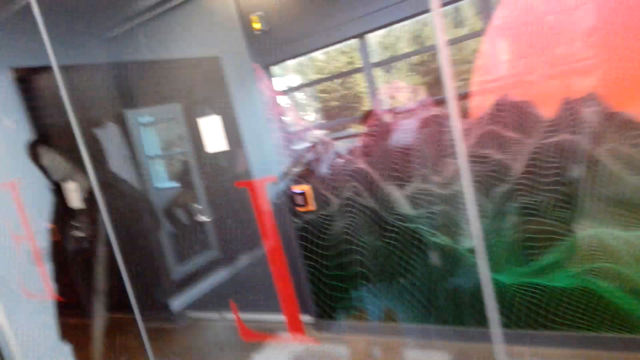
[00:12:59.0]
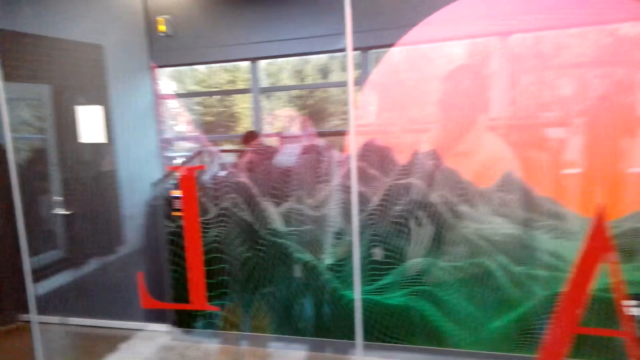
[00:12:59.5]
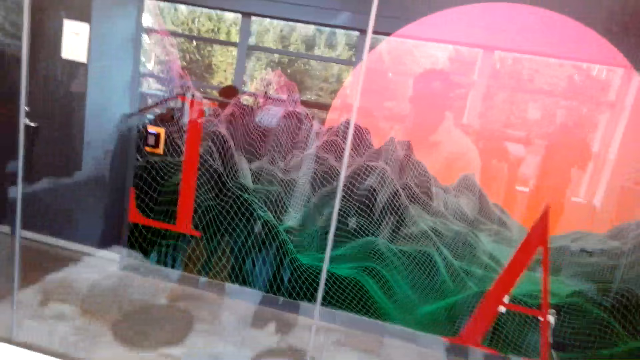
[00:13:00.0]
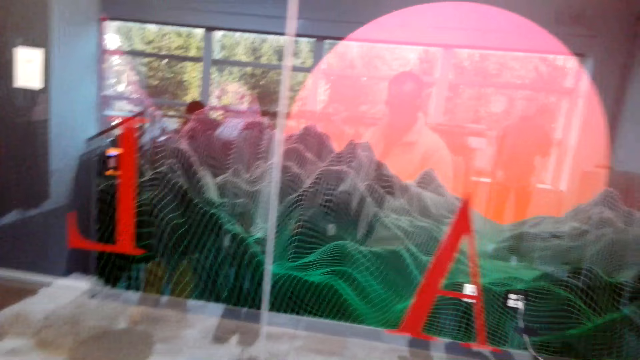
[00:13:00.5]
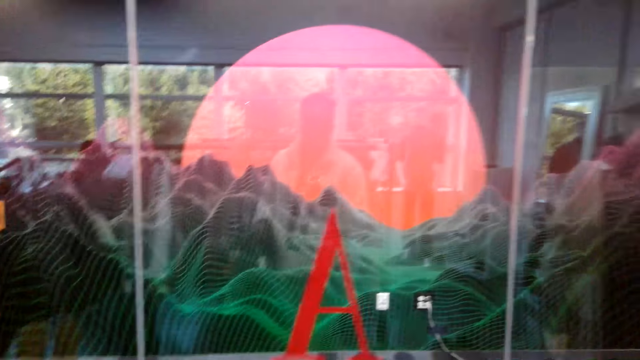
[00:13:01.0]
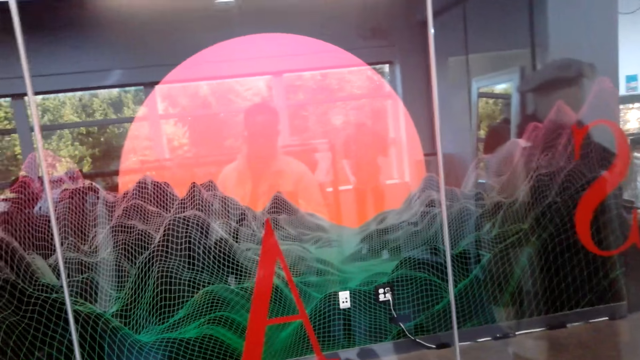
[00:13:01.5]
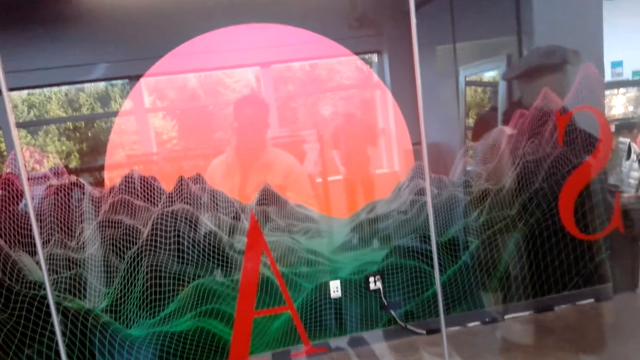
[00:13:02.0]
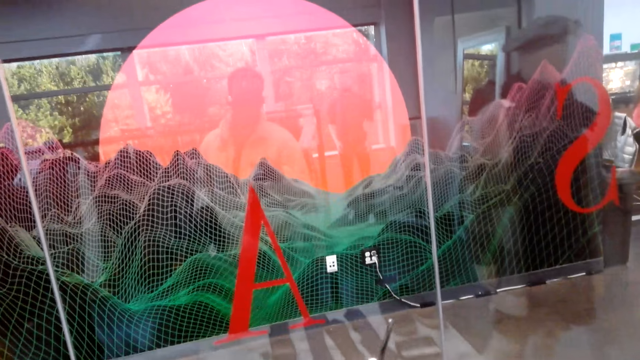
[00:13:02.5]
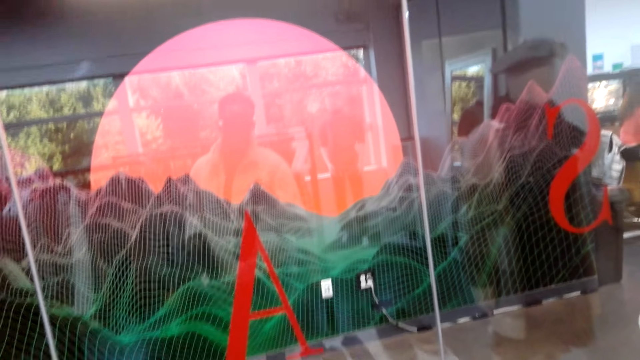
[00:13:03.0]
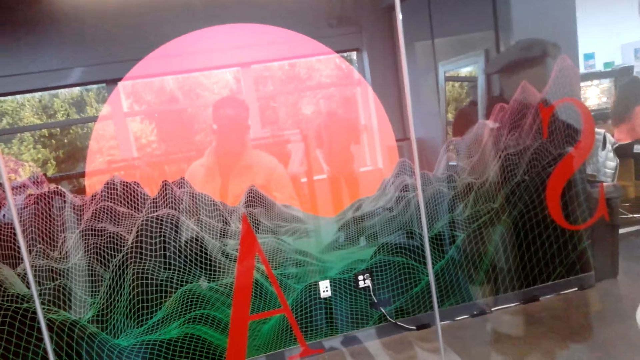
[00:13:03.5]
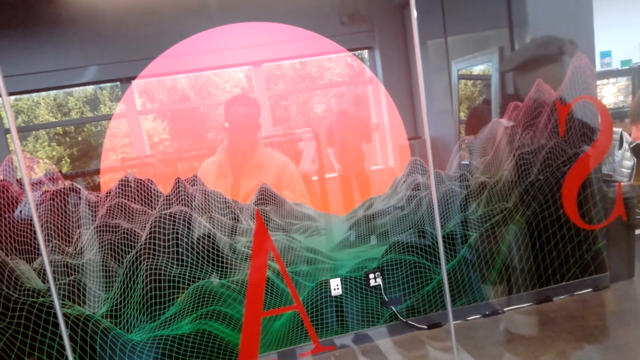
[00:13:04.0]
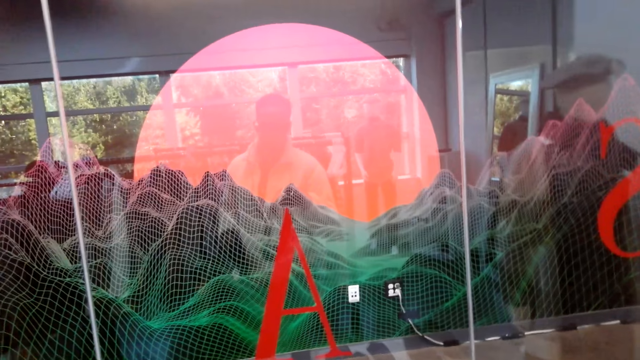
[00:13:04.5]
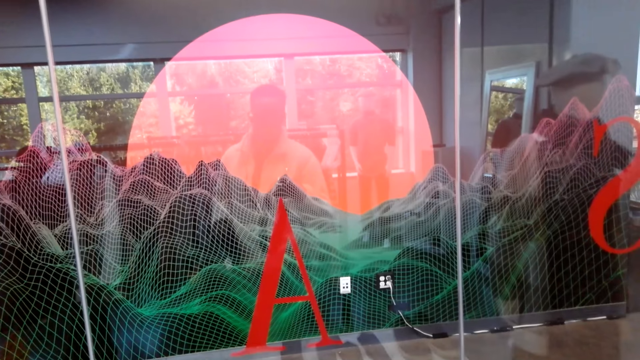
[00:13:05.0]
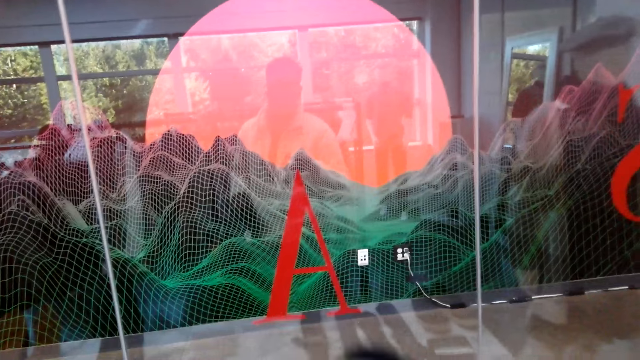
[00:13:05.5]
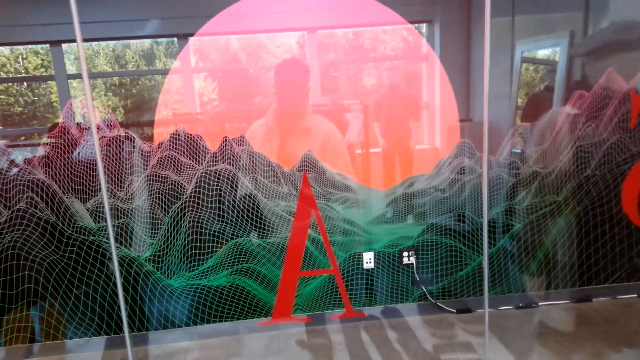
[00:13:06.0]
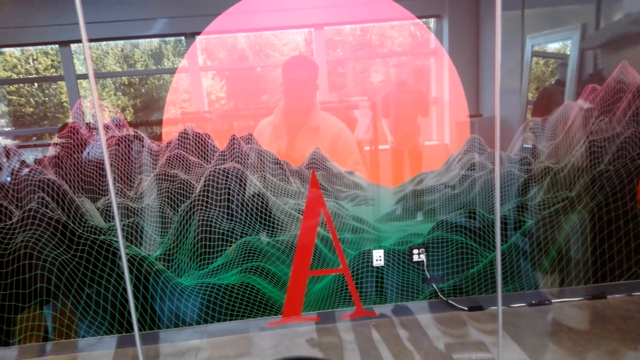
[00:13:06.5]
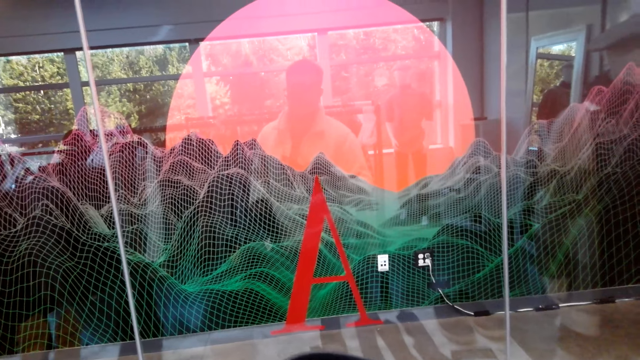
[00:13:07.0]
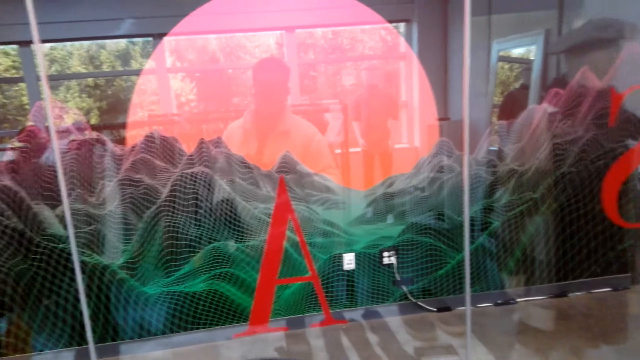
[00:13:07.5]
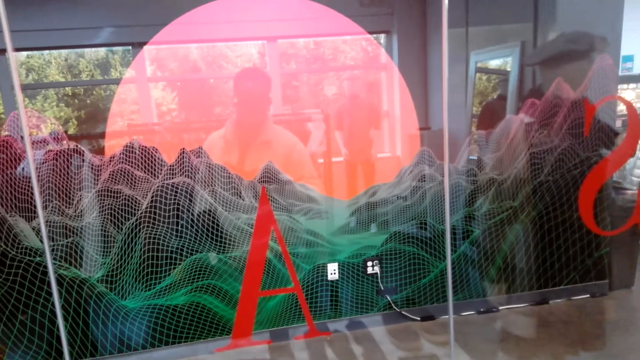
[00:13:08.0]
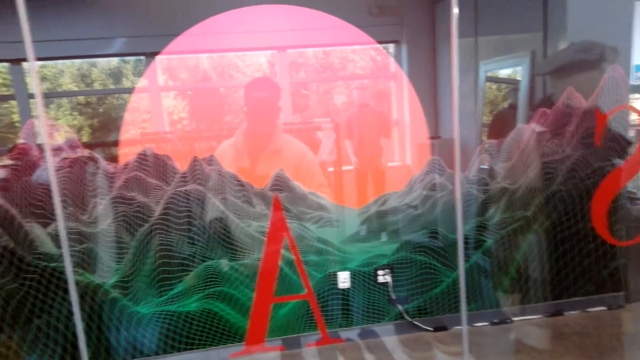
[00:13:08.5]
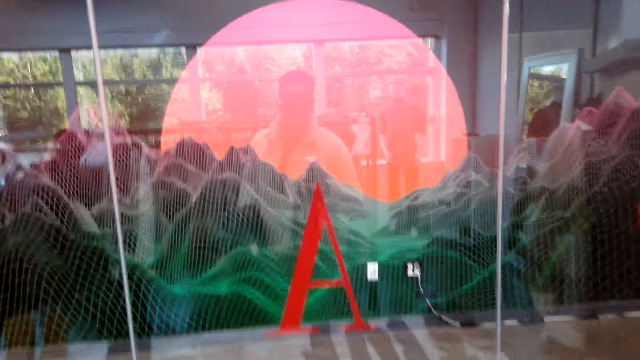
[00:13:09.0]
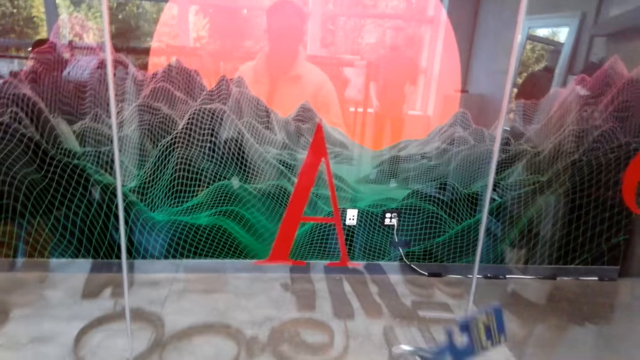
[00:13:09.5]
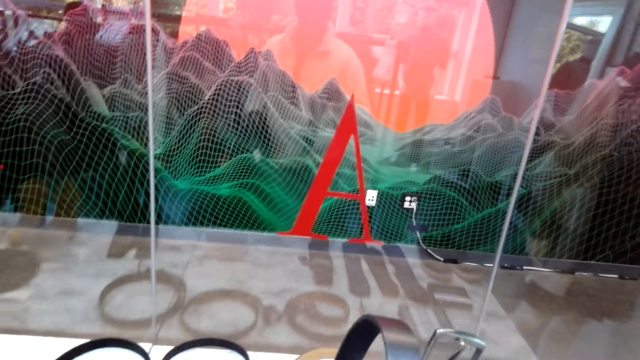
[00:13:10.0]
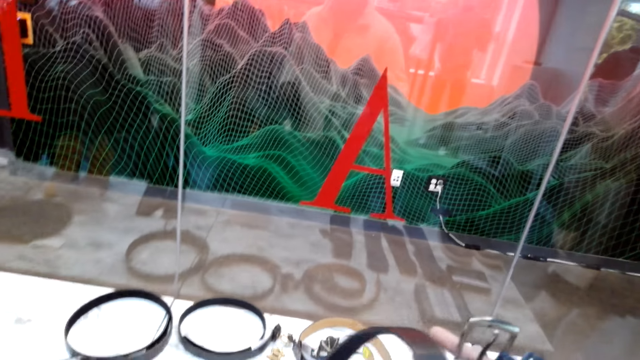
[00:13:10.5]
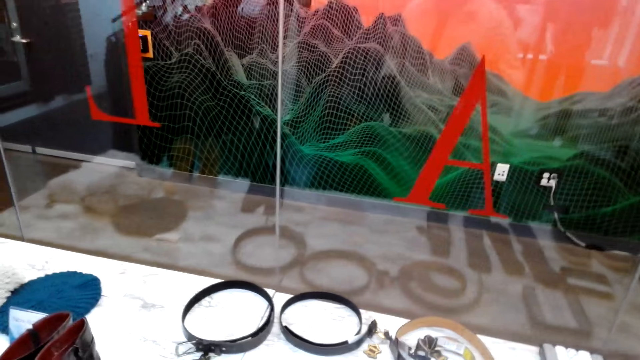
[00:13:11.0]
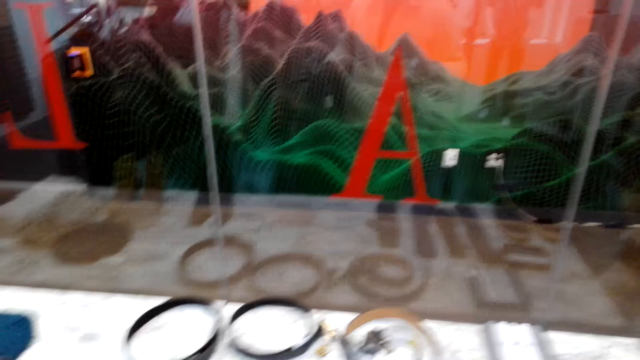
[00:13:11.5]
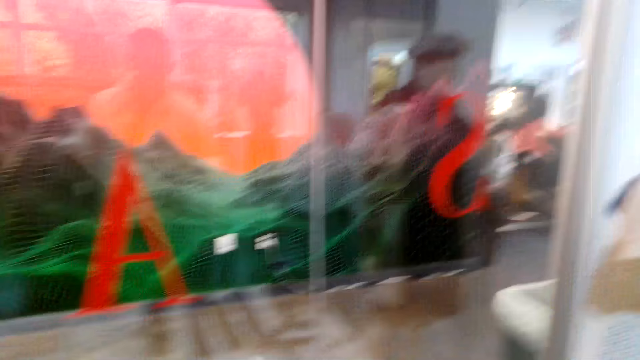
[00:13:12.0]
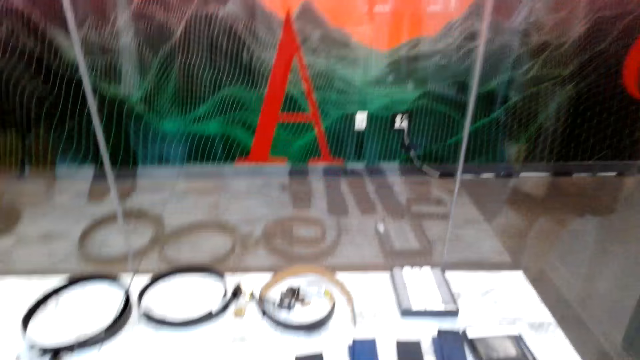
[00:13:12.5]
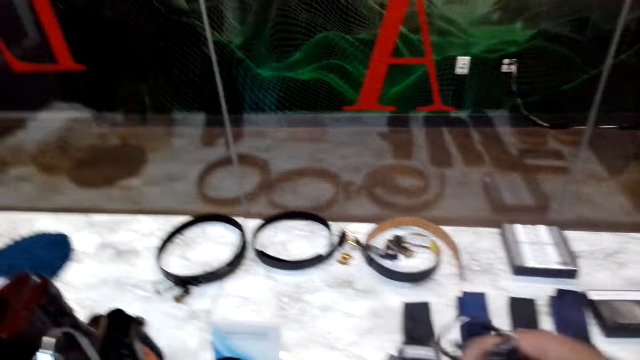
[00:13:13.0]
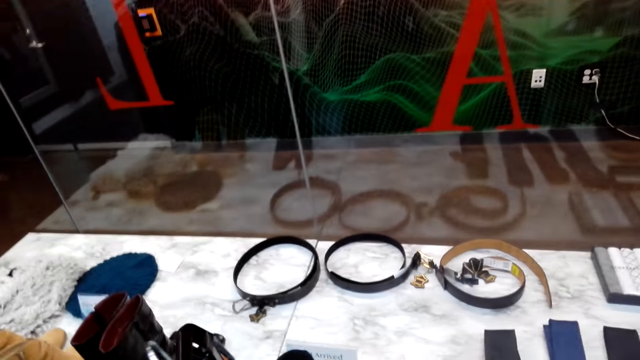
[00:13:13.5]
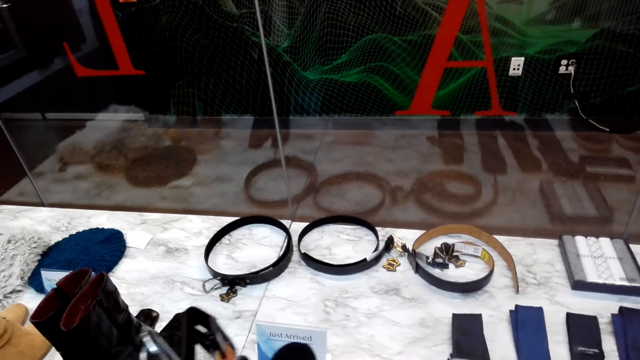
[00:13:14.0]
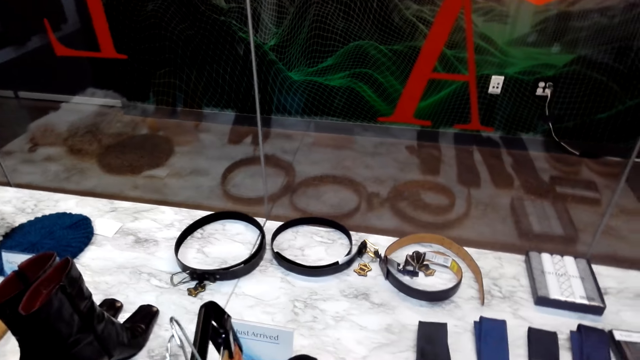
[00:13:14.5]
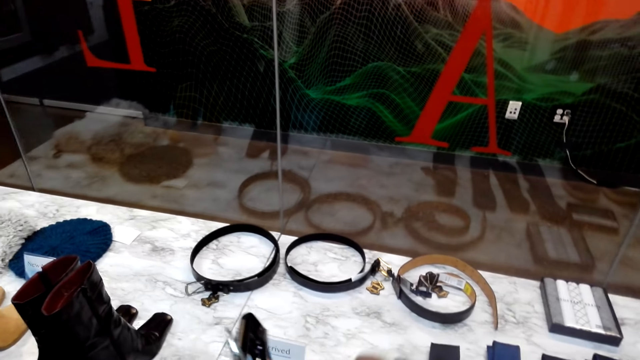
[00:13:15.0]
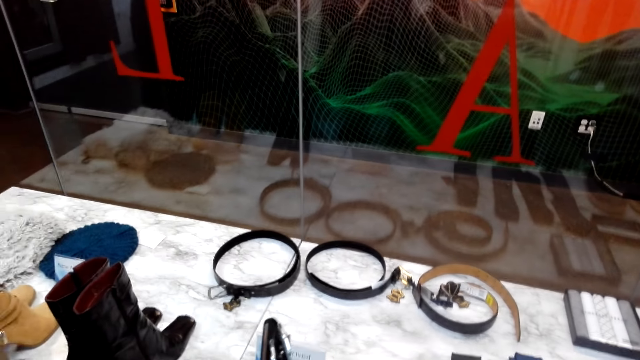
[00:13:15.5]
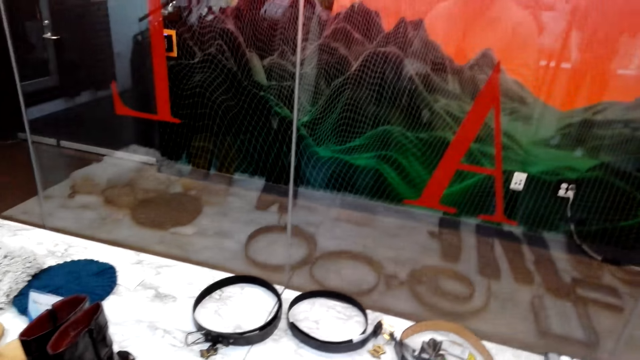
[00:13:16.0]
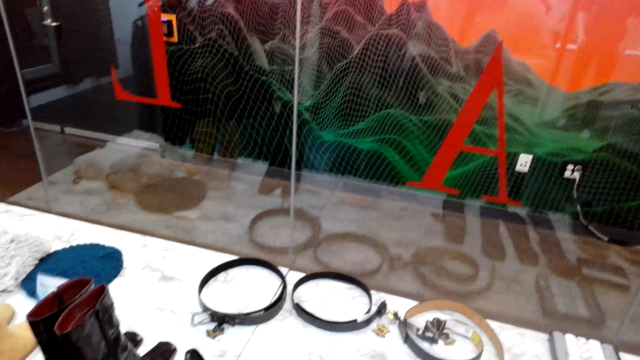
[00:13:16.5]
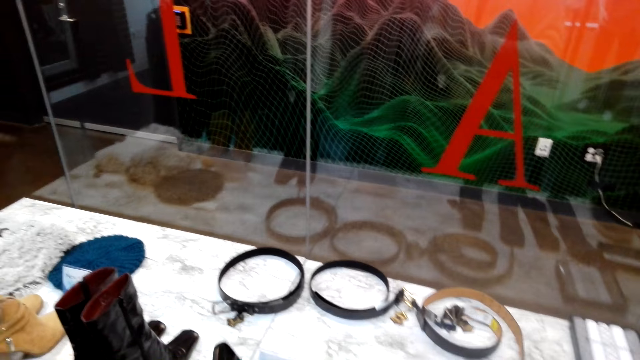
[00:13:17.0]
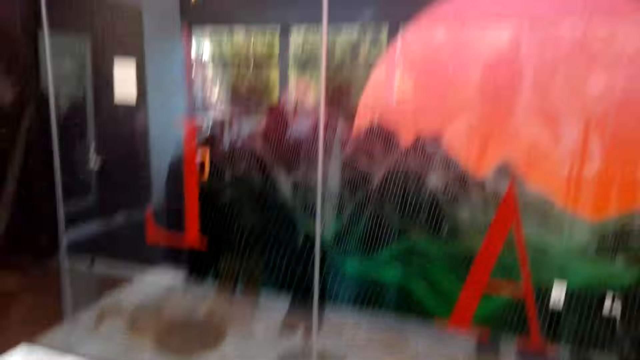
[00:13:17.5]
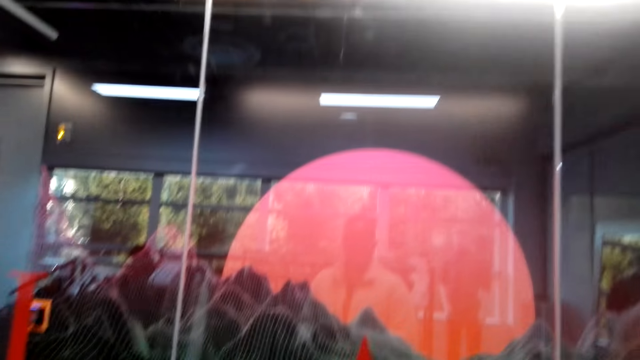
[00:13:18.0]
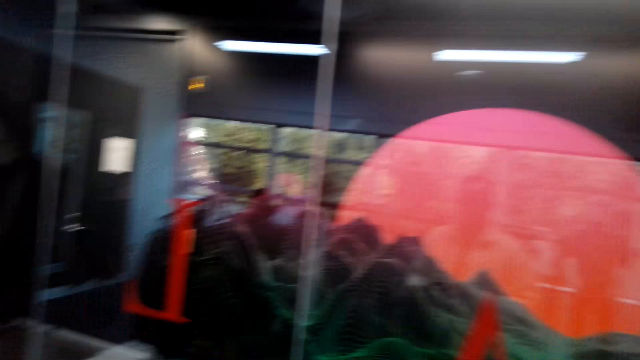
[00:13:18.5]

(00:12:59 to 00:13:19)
The camera wearer looks around. They look at the belt. They look around.
